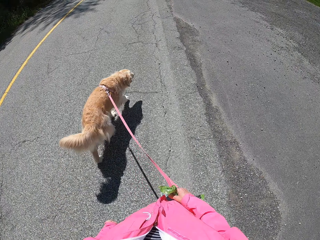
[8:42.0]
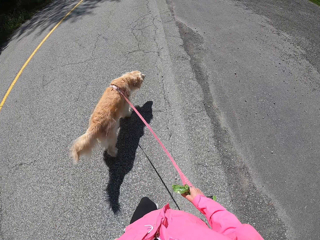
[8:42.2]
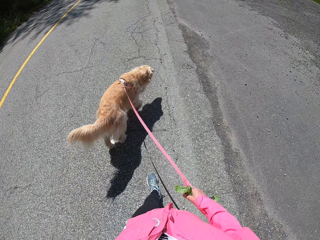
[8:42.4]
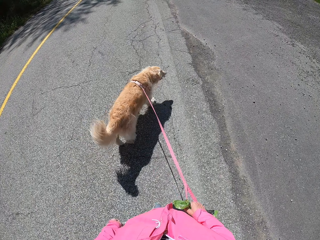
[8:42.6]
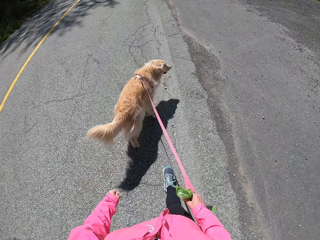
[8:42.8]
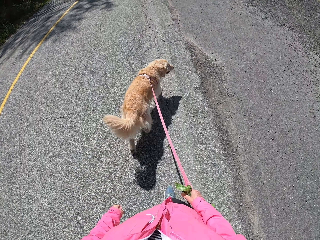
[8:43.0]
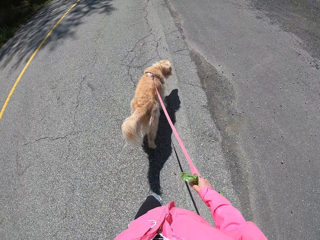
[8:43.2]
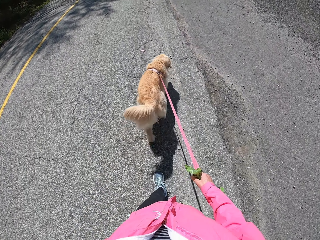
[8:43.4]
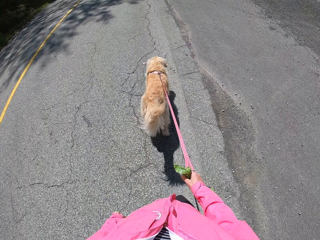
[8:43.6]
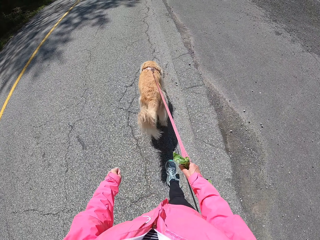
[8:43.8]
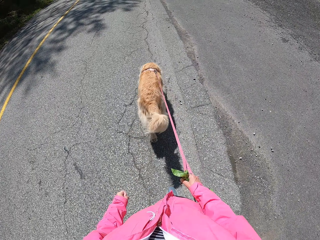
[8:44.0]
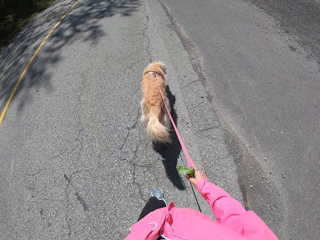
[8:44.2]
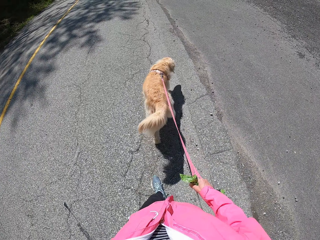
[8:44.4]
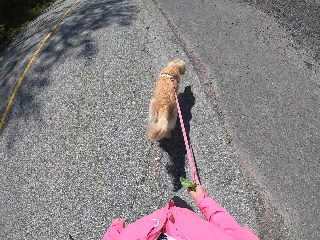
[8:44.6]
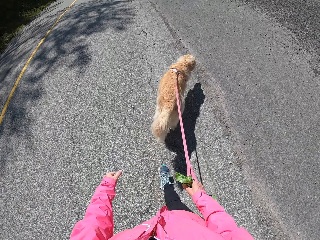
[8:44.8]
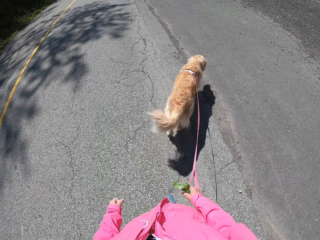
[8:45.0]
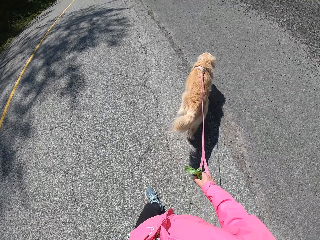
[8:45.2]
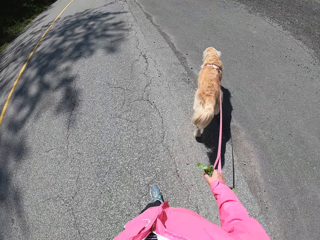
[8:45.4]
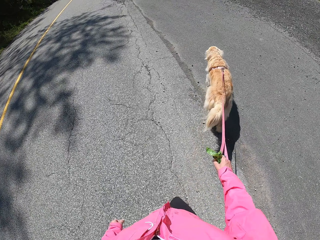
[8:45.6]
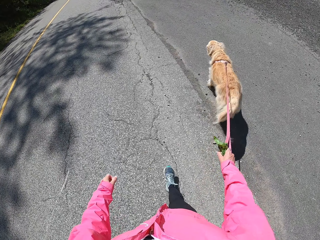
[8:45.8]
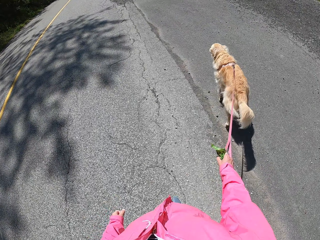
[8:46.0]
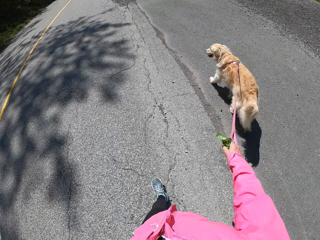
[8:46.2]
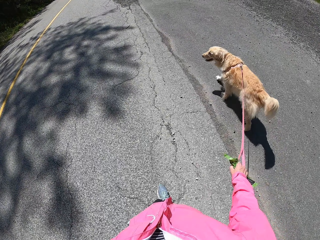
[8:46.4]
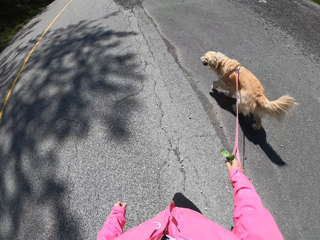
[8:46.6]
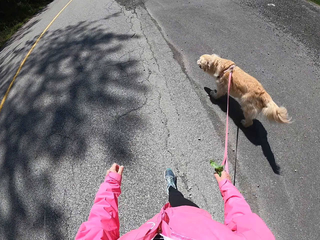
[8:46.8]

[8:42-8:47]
The camera wearer drops the hand back.

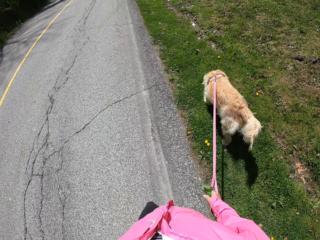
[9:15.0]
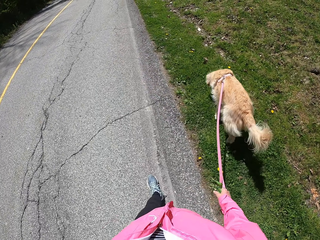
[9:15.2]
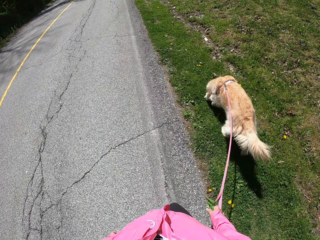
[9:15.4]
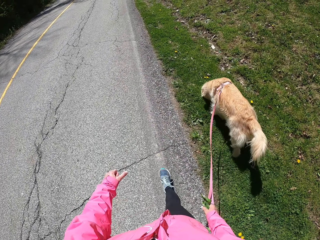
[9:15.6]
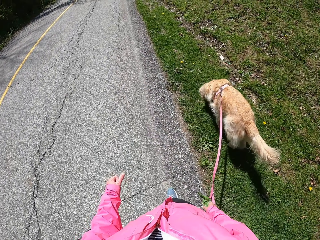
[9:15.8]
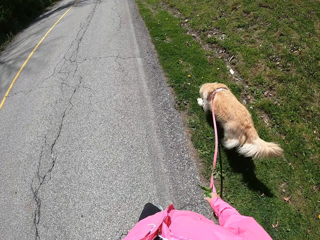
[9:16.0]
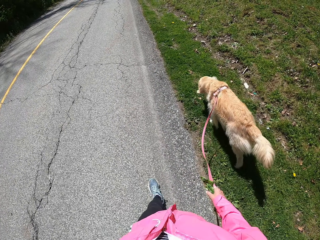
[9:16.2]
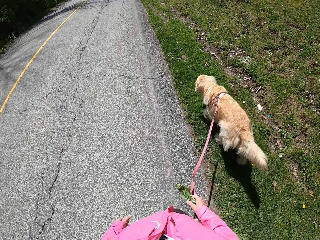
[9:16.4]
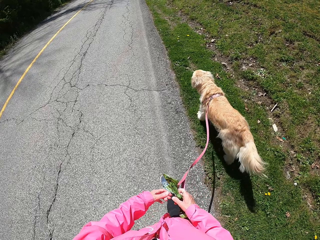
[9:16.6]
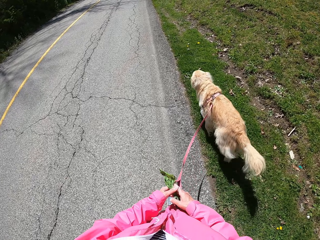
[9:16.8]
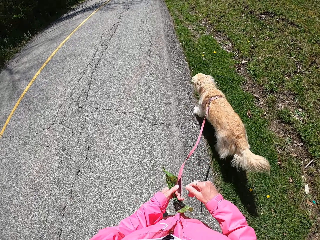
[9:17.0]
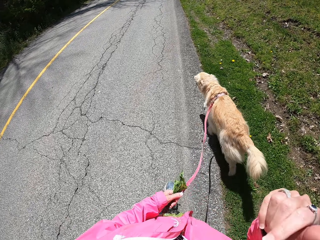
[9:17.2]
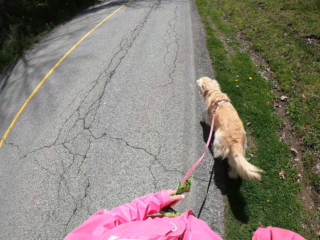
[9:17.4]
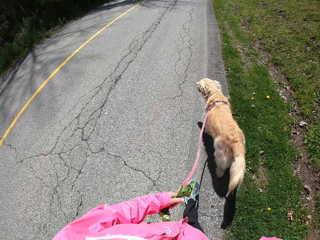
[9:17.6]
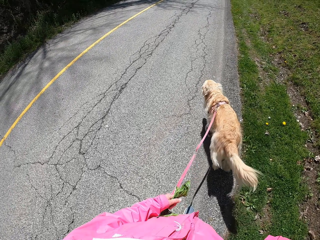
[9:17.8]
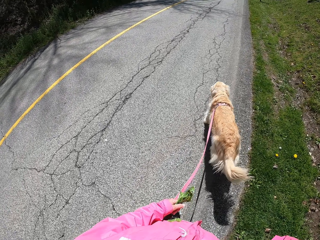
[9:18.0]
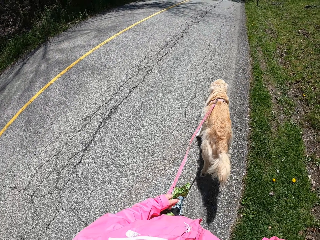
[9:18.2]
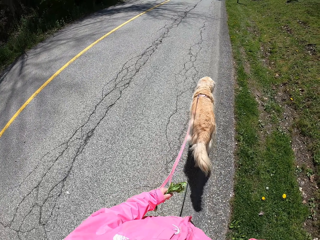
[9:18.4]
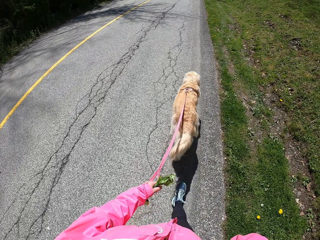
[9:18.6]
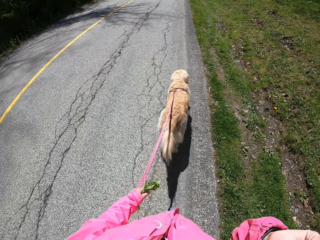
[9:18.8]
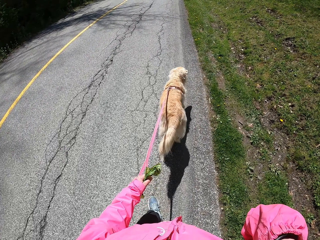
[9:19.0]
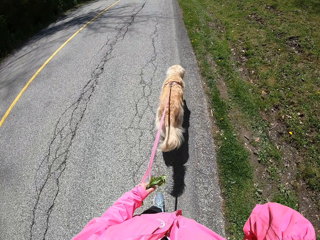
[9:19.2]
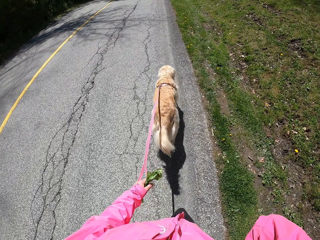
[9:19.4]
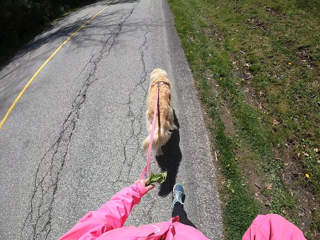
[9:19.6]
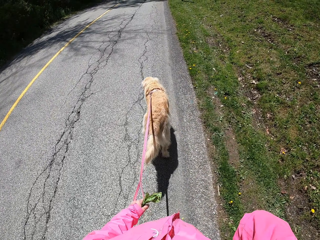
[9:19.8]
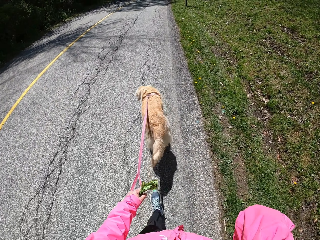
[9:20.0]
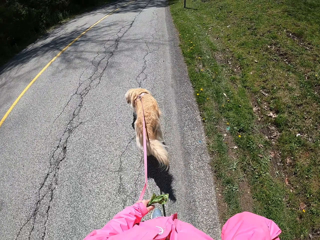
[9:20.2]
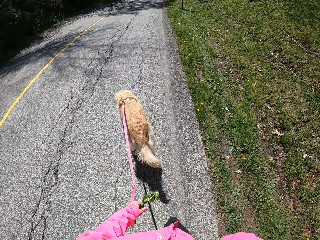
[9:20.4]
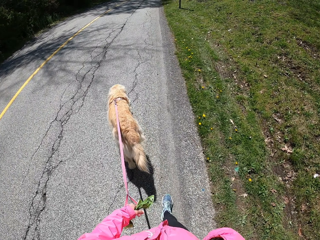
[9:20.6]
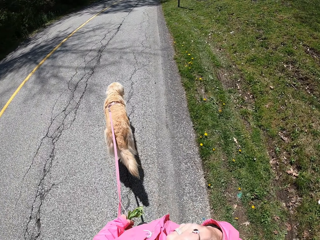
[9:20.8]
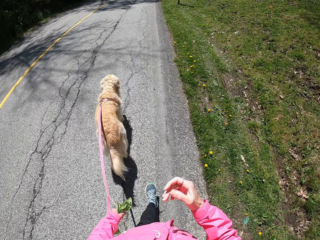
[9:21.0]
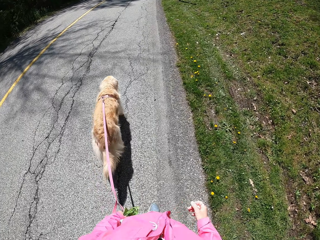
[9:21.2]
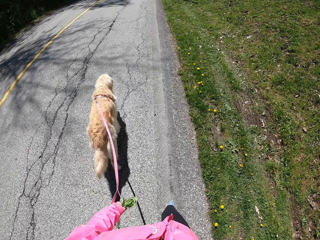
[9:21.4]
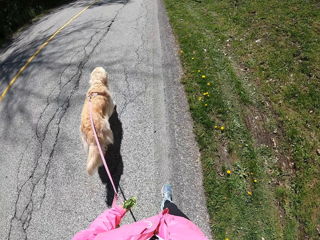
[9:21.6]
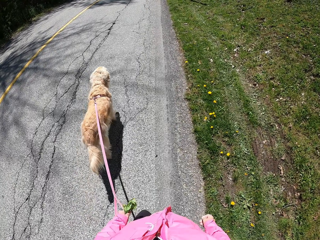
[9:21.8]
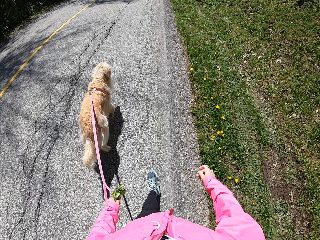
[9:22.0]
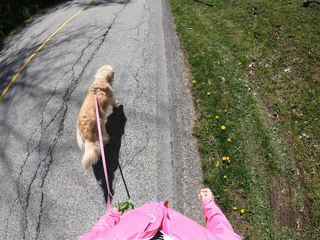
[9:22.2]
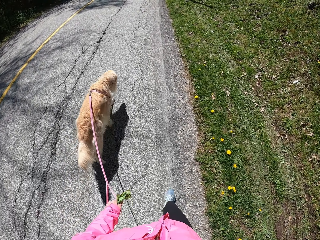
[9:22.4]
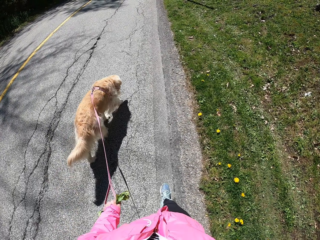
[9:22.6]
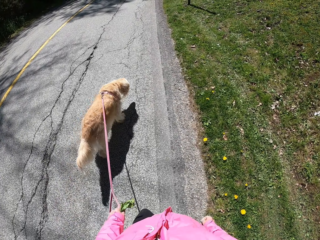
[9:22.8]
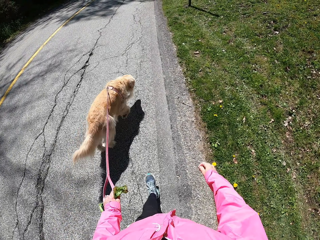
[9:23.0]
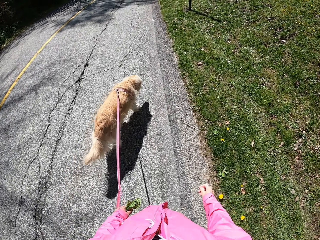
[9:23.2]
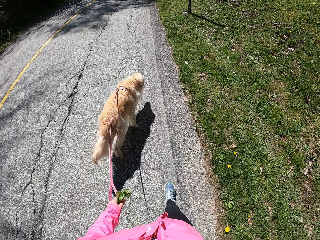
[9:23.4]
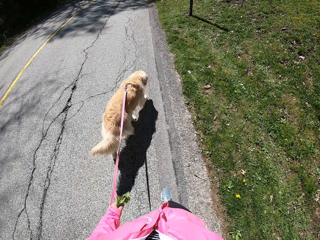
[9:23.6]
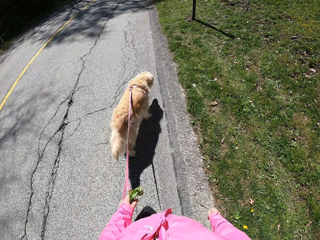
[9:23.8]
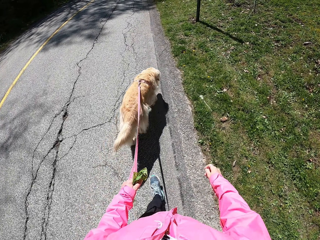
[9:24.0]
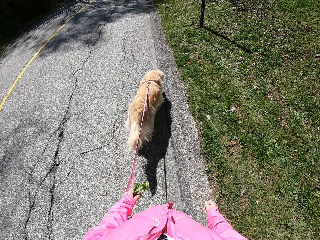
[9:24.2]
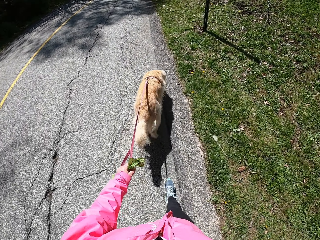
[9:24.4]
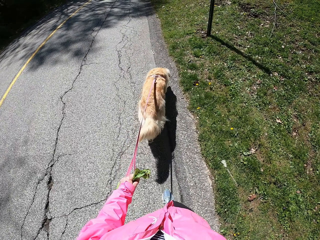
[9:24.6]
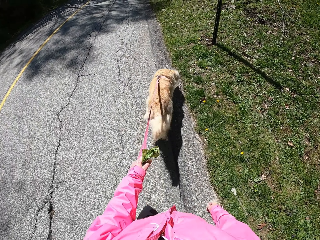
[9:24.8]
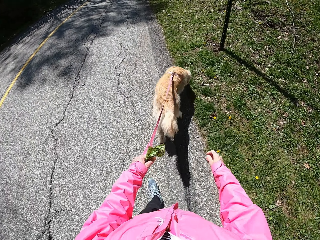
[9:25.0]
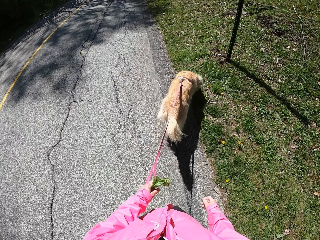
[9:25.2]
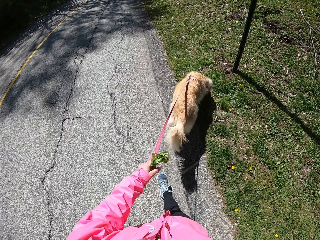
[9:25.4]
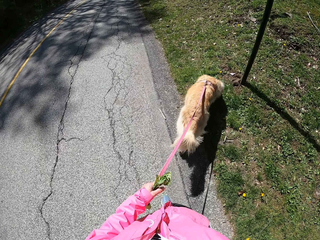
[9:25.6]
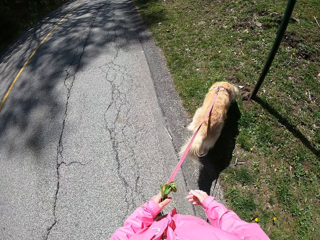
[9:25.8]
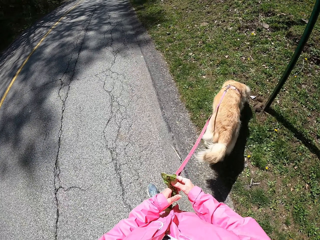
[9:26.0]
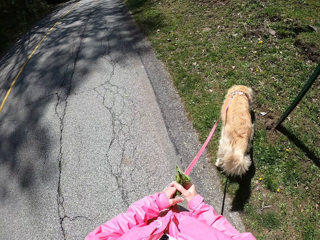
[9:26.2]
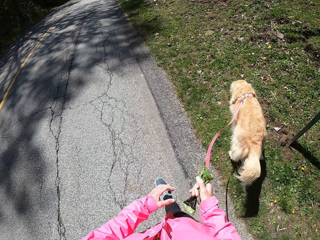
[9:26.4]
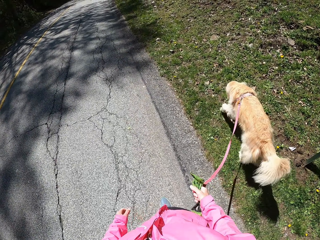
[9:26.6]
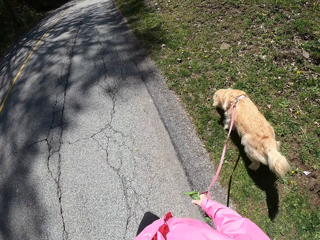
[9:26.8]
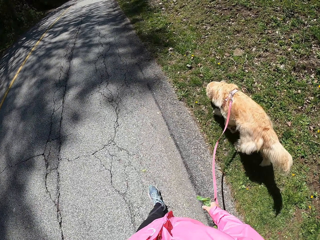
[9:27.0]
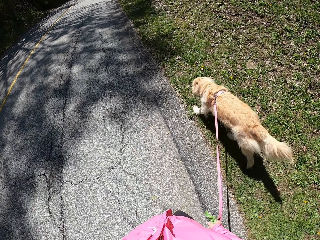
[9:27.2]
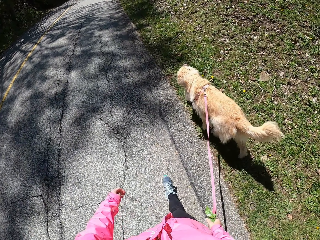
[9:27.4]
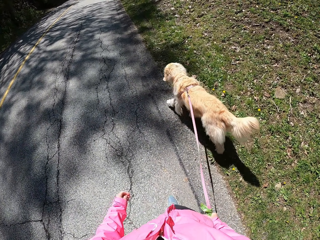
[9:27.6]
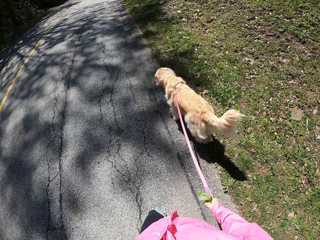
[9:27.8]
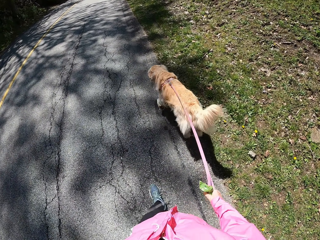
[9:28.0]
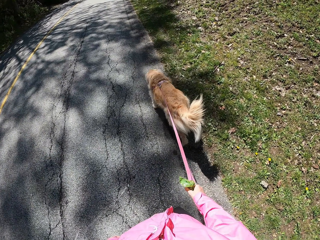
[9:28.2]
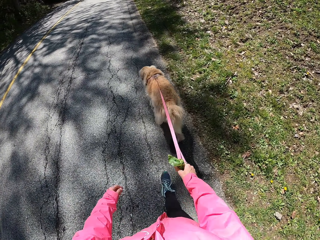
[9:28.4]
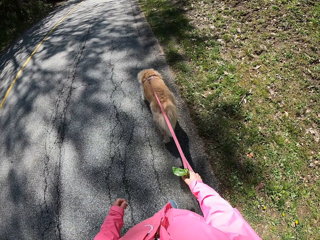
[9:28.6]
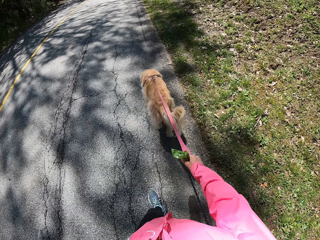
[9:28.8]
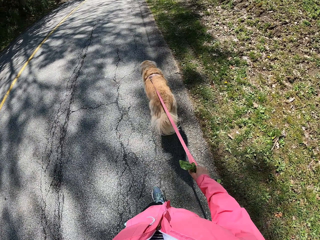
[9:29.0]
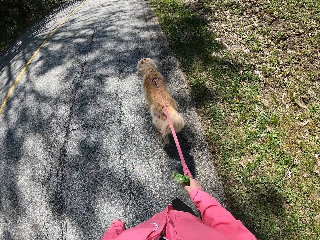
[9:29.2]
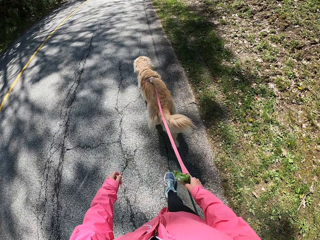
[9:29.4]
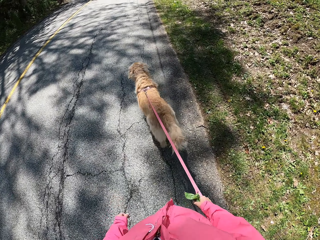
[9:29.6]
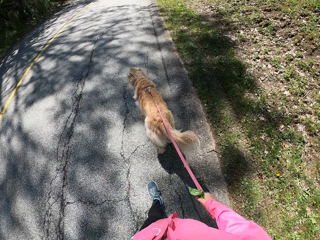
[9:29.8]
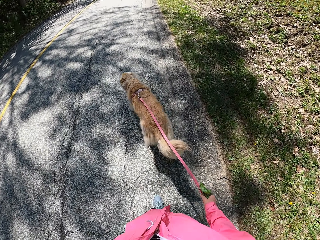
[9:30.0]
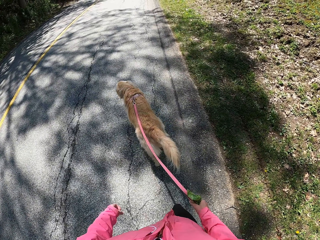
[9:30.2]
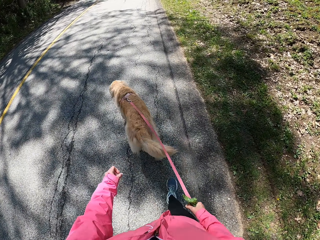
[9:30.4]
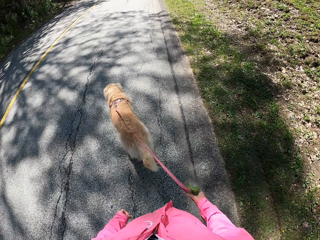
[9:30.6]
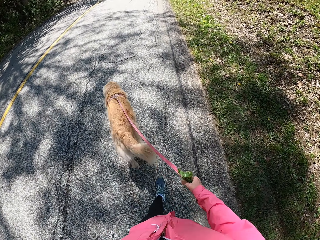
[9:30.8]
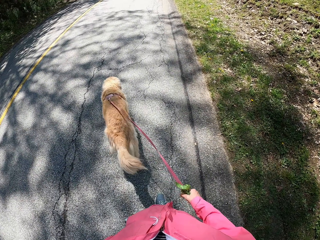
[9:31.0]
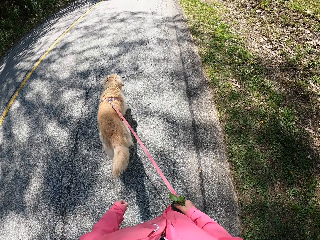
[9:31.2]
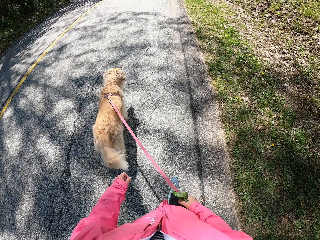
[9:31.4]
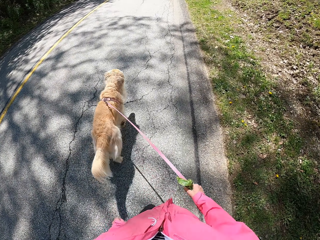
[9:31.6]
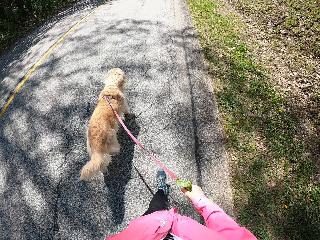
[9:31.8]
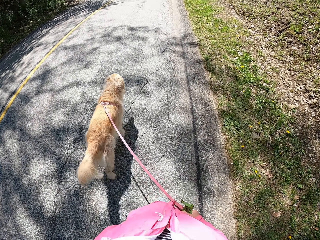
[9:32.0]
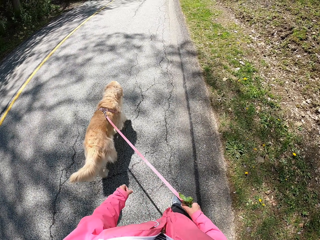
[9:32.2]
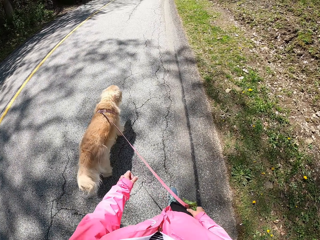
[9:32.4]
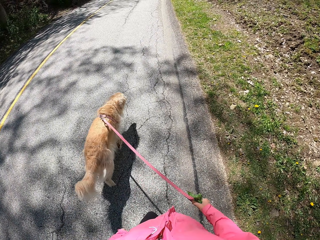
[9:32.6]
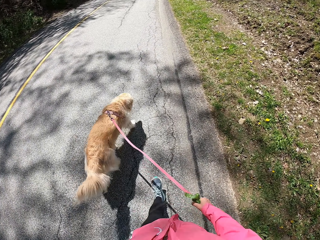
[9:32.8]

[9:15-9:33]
The camera wearer shifts the dog thread to the left hand on the way. They hold the dog leash with the left hand. They lift the hand to the head. They drop the hand from the head. They move the hand. They hold the dog leash with the right hand. They shift the dog thread to the right hand on the way. They walk on the road with the dog. They move the hand.
